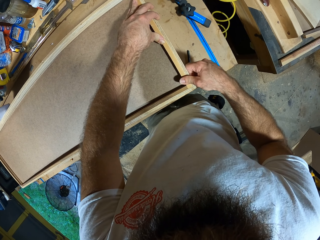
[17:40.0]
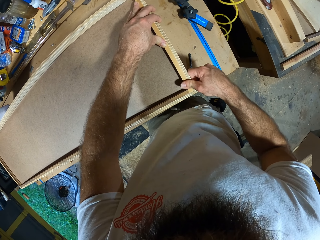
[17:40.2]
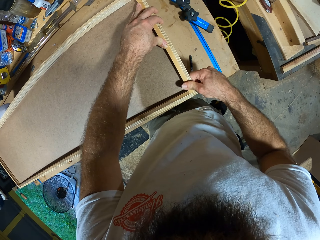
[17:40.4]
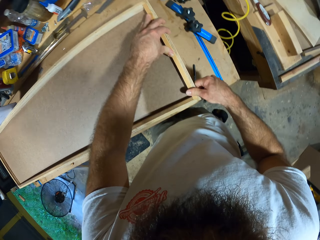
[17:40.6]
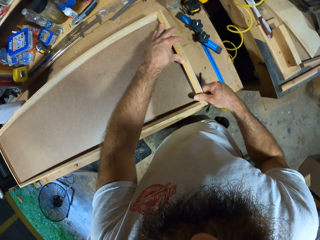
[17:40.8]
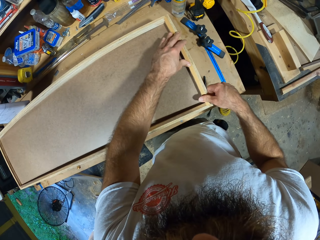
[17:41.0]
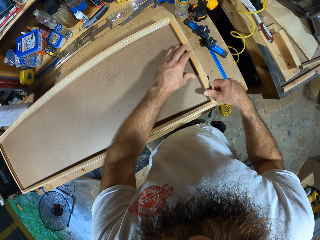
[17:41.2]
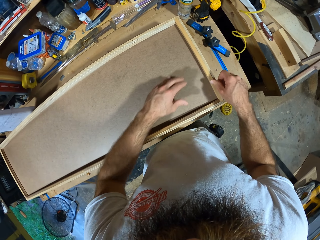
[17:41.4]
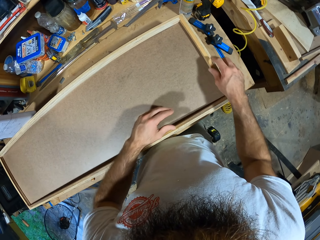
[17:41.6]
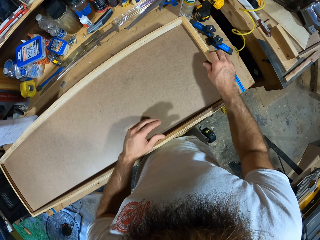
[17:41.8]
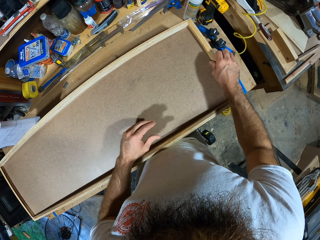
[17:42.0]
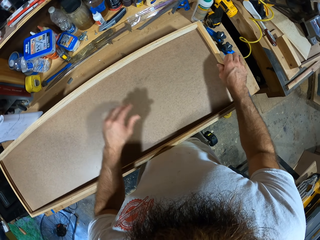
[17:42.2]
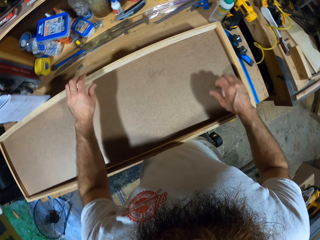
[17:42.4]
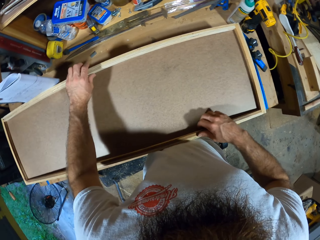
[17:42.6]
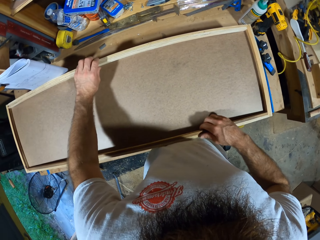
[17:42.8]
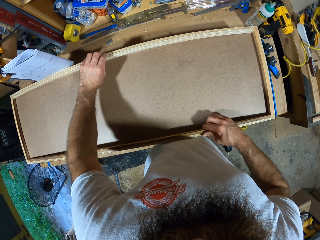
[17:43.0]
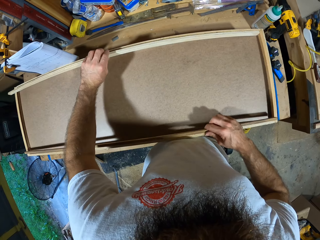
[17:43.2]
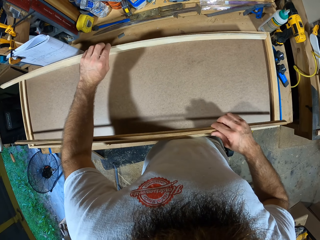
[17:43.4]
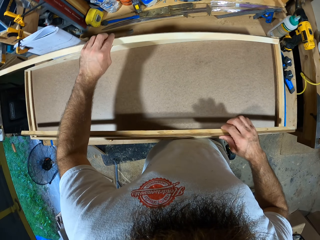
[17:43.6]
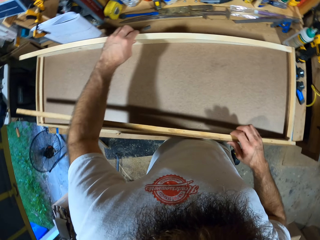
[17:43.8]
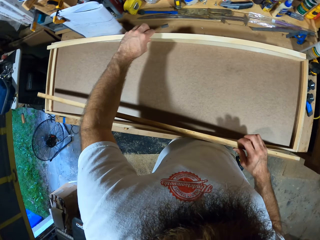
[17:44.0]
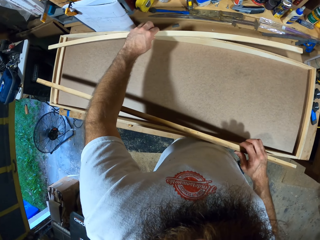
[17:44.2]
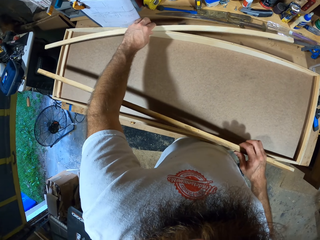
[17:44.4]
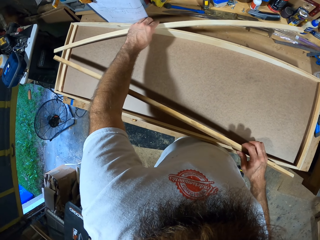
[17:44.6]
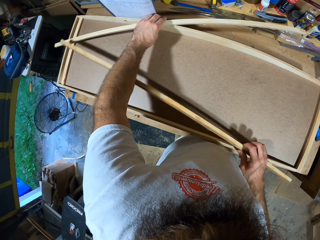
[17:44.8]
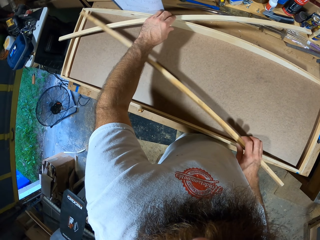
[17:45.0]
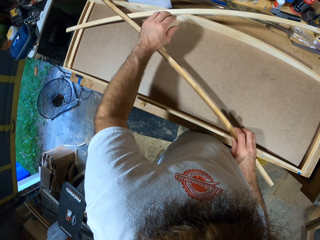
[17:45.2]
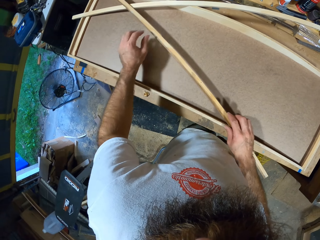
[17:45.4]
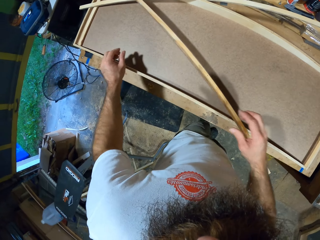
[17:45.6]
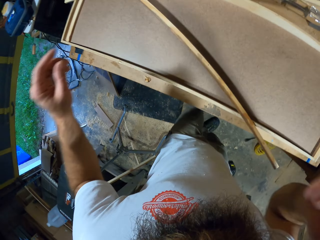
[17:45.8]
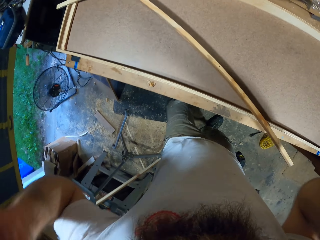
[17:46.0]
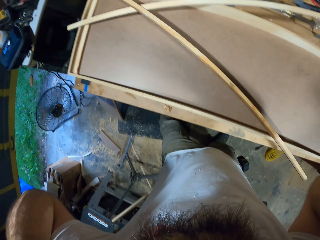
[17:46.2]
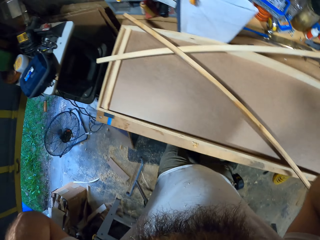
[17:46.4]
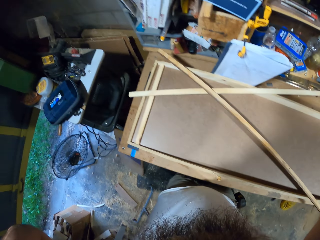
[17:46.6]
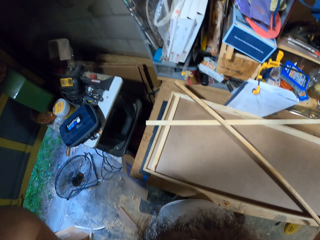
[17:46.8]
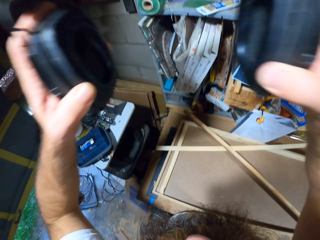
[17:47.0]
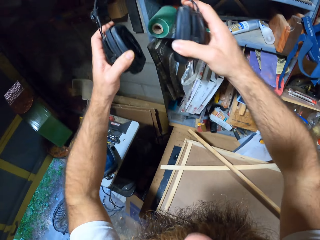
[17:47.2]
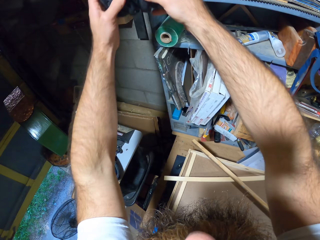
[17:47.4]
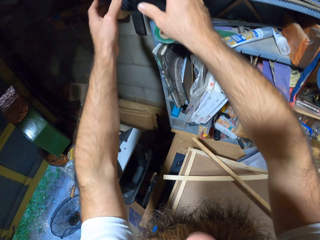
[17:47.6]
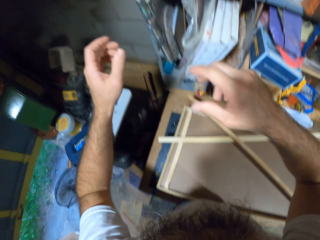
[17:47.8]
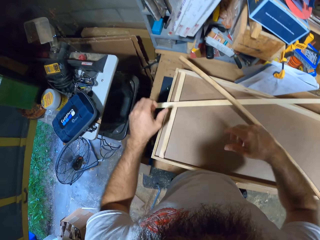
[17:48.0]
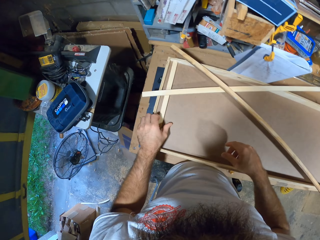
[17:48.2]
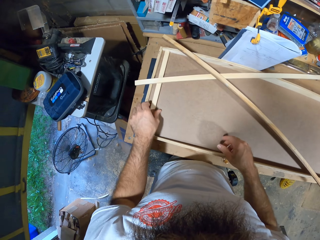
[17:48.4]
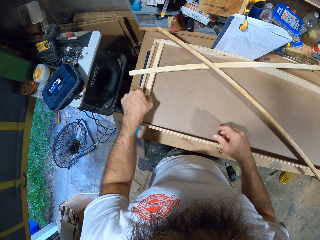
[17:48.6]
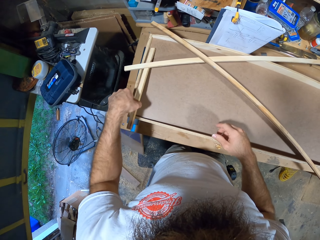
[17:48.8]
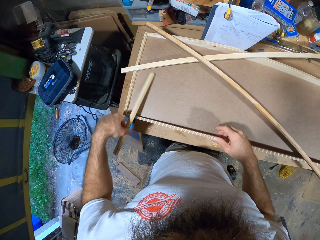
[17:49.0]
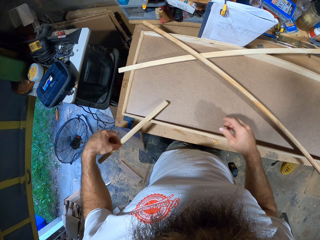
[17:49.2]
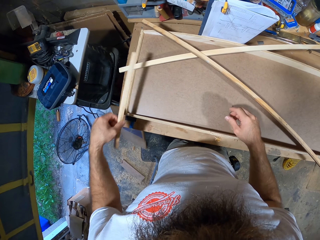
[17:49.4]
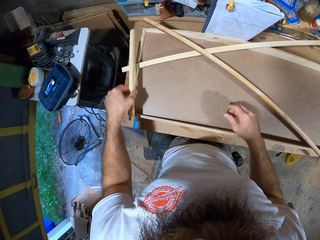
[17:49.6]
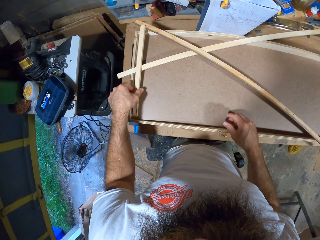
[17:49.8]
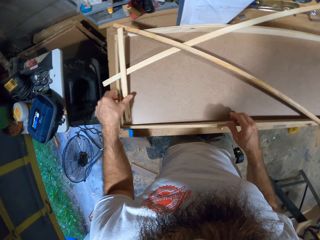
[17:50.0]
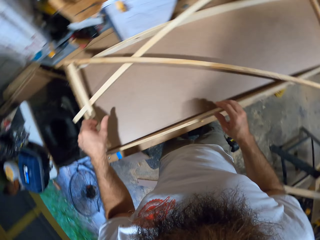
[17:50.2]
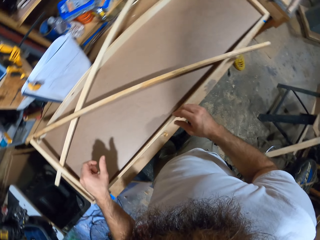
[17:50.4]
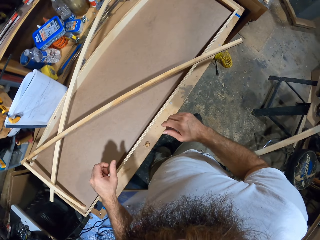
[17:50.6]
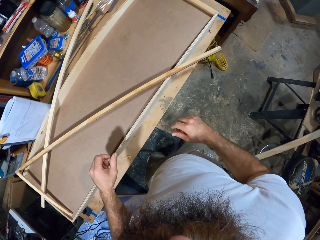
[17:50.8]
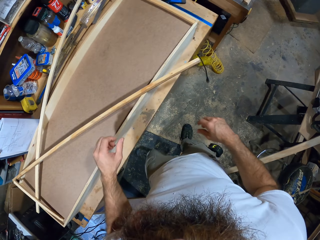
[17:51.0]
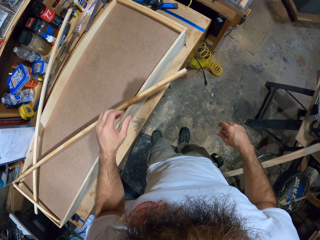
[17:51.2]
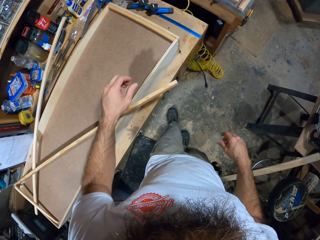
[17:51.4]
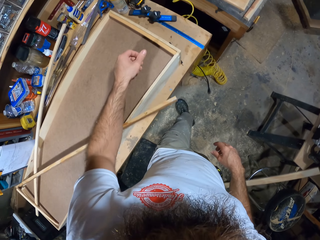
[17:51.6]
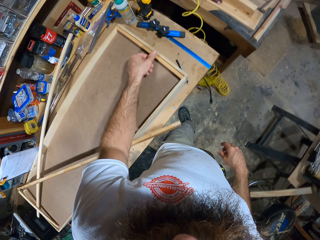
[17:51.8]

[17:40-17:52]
The camera wearer takes two sticks inside the wooden box with his hands. He places the sticks on the wooden box with his hands. He takes out the headset from his head with his hands. He hangs the headset on the shelf with his hands. He adjusts wood. He takes a stick in the wooden box with his left hand. He places the stick on the wooden box with his left hand.

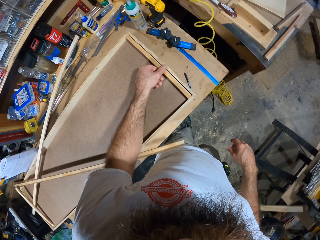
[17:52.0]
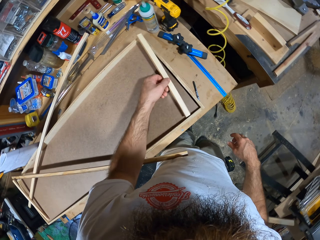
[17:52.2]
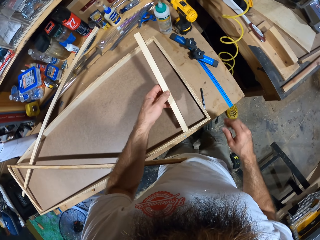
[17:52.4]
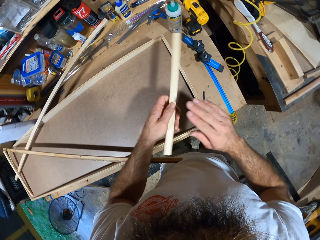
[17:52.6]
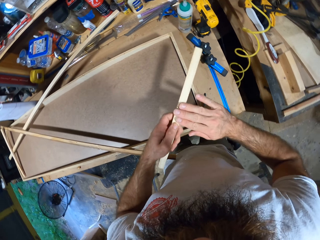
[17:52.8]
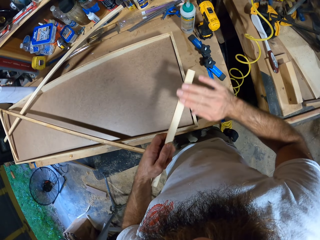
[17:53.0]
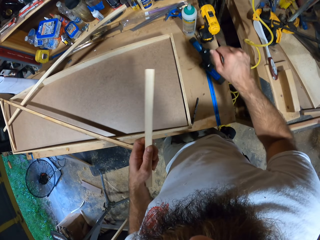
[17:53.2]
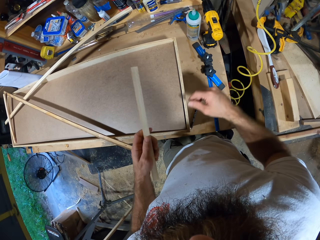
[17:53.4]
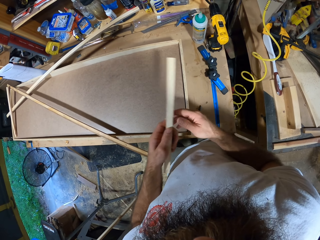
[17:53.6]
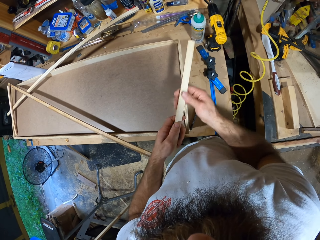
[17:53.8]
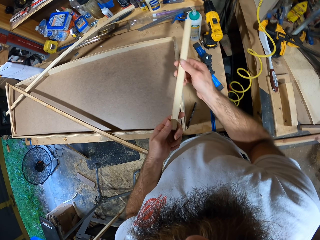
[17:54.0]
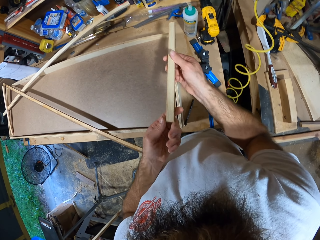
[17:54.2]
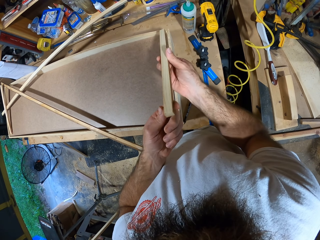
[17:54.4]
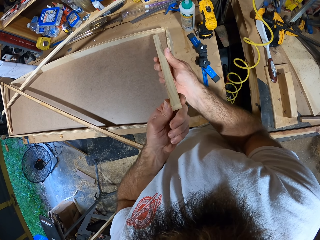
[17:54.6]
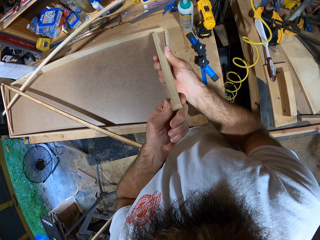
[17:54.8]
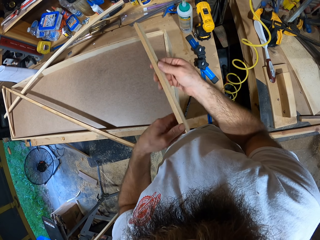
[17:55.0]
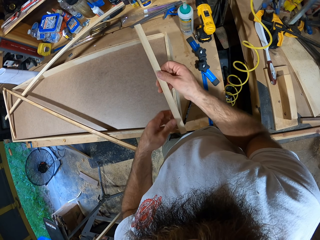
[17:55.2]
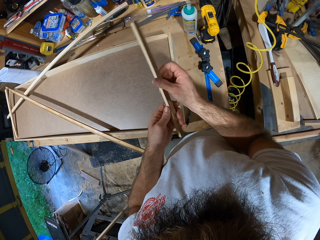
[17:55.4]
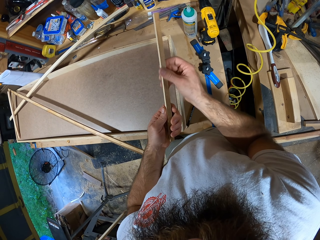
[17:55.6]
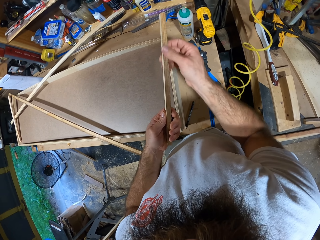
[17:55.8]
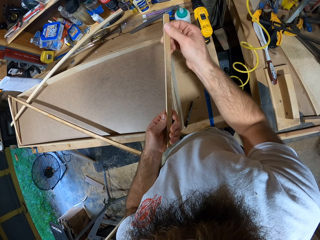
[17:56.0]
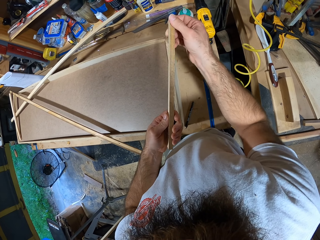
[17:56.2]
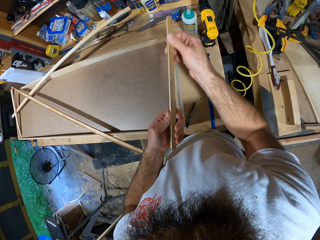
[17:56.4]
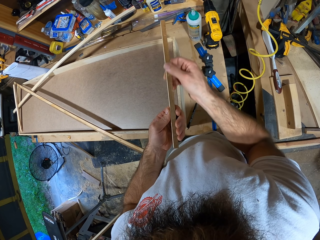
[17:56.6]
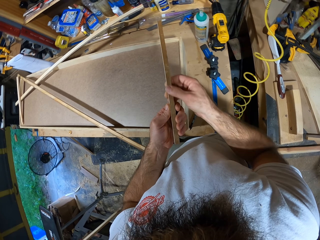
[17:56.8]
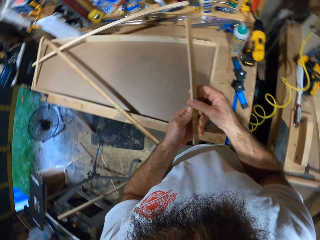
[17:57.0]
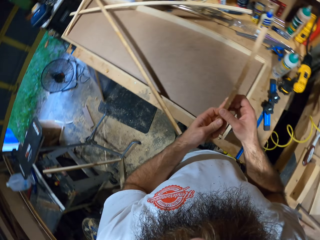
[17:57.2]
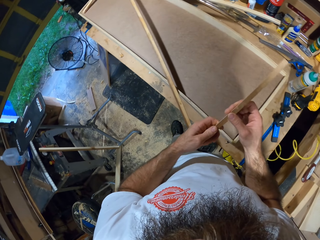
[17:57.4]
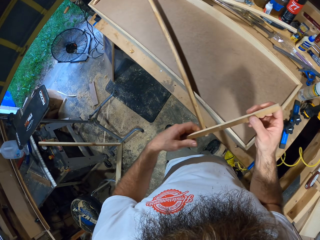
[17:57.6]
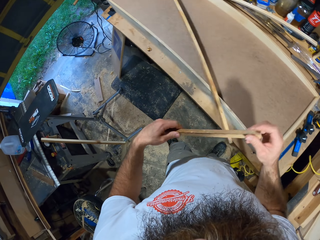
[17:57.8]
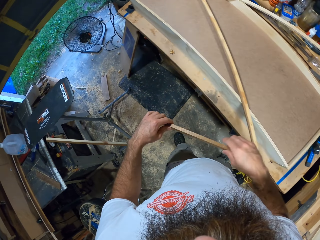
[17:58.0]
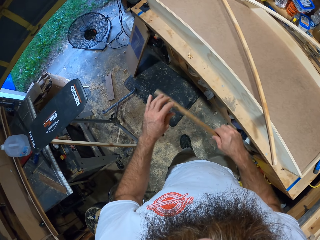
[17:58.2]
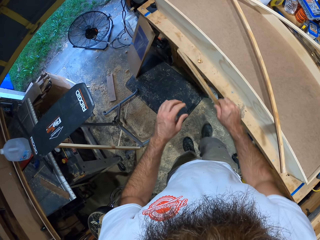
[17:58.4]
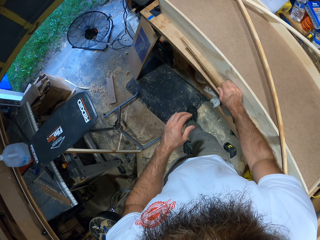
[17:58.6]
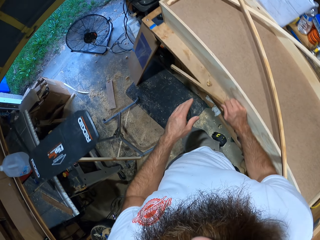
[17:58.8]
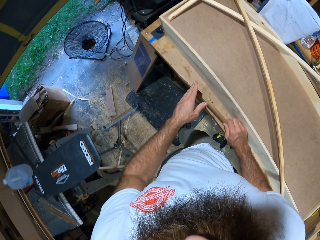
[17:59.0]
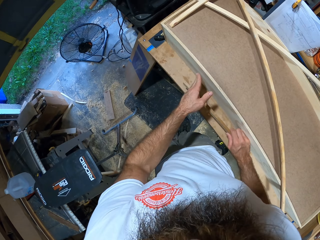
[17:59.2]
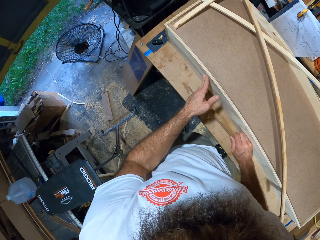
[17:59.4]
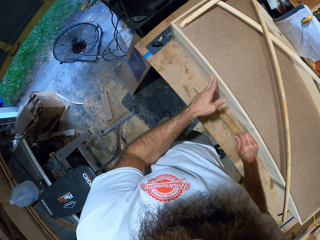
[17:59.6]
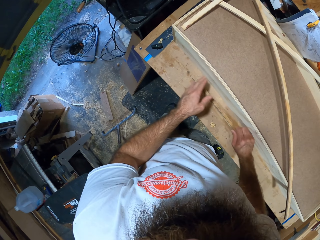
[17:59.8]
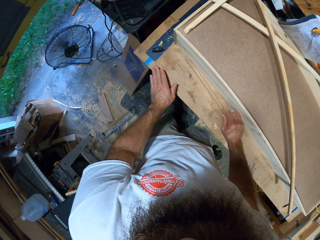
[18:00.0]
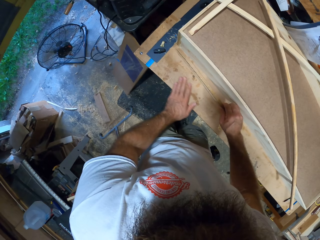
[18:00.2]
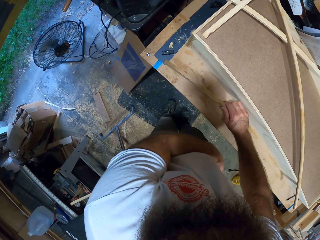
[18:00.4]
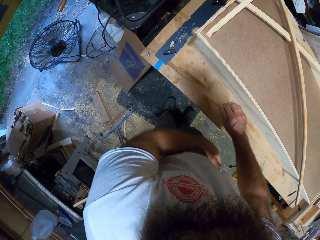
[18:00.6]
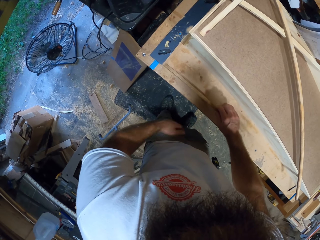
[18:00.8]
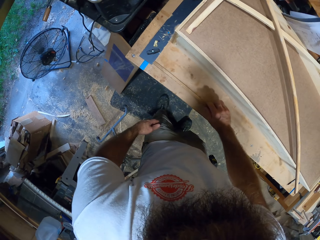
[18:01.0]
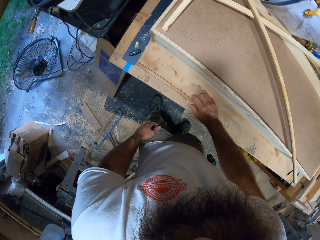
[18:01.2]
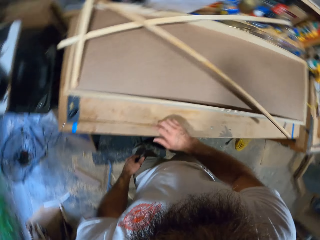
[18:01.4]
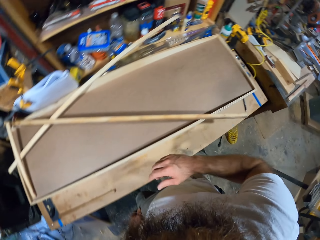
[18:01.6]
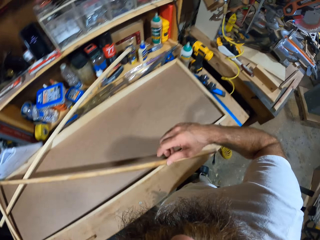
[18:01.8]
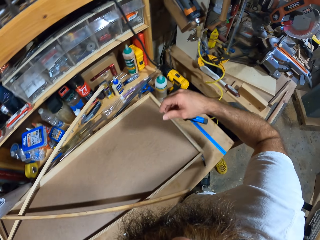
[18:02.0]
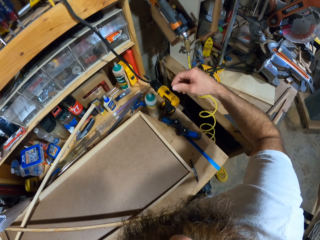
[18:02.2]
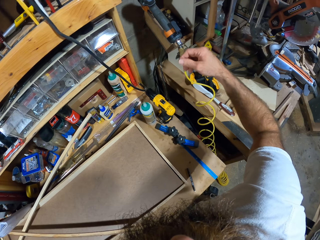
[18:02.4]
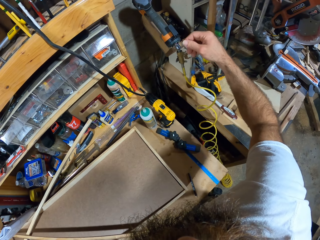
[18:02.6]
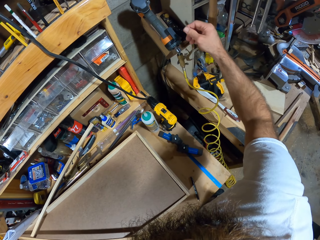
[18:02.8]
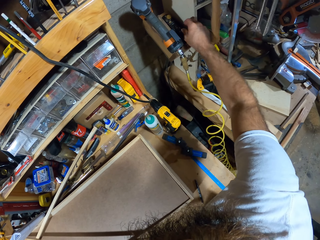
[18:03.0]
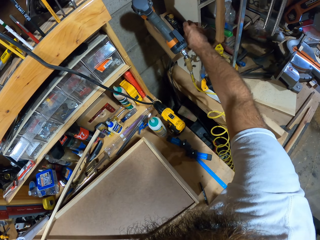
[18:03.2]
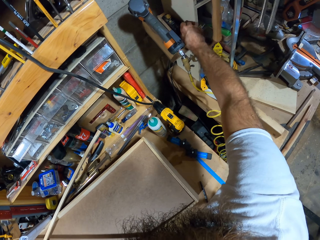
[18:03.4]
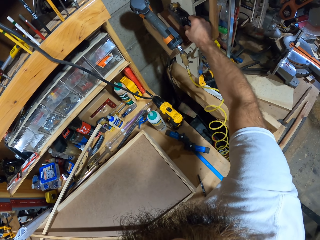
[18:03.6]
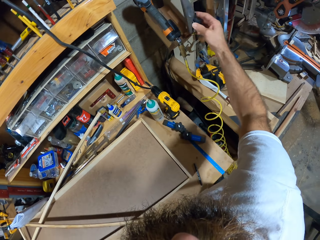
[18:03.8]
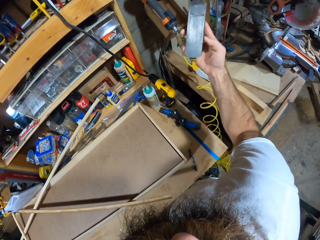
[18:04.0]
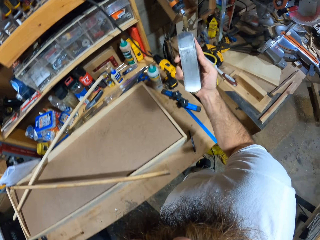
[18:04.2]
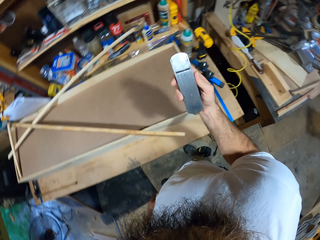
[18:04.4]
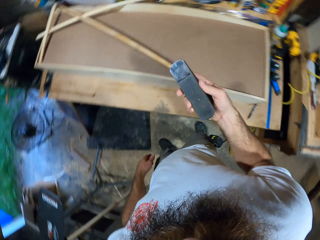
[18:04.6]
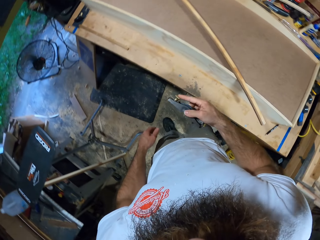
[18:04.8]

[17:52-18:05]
The camera wearer takes a stick in the wooden box with his left hand. He wipes the stick with his right hand. He holds the wood. He examines the stick. He runs the stick with his right hand. He pushes the wooden box on the table with his left hand. He sweeps the table with his left hand. He holds the wood on the table. He places the stick on the table with his right hand. He takes a hand planer from a rack with his right hand.
